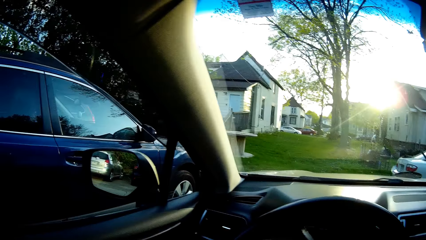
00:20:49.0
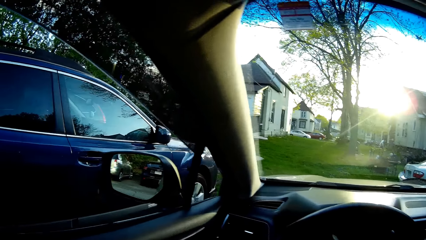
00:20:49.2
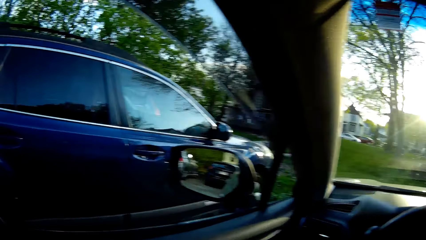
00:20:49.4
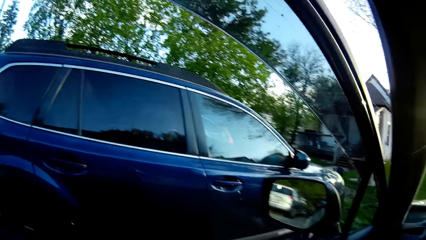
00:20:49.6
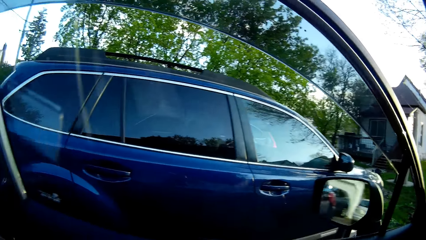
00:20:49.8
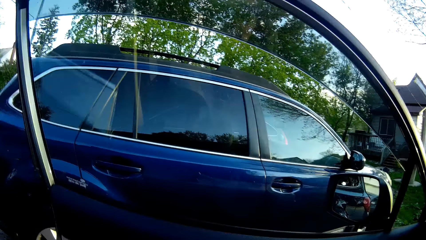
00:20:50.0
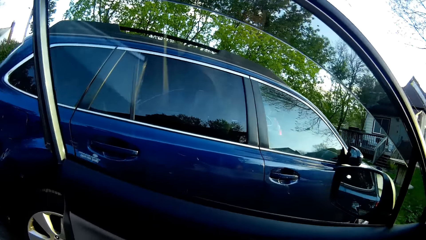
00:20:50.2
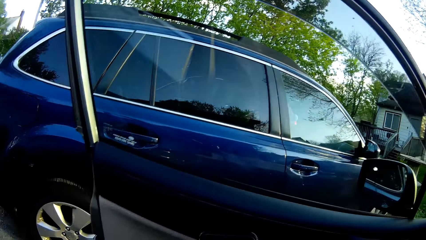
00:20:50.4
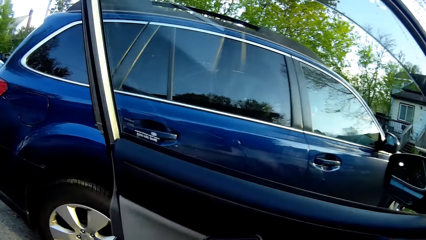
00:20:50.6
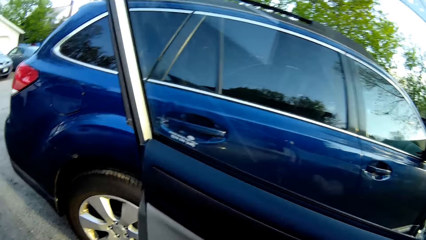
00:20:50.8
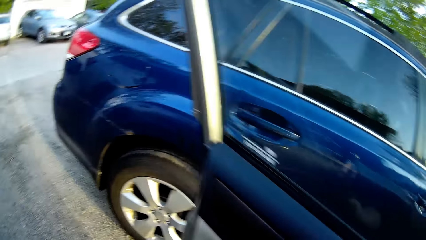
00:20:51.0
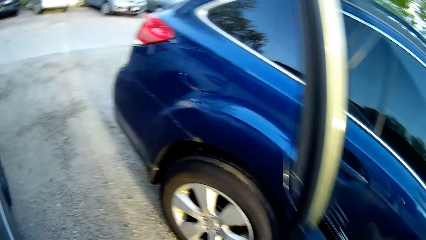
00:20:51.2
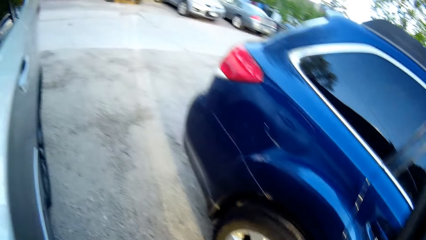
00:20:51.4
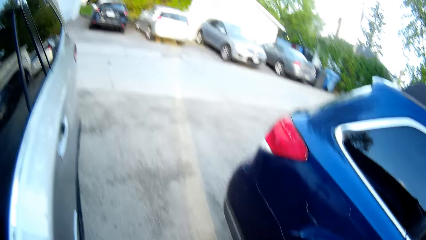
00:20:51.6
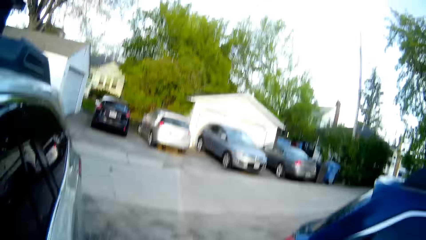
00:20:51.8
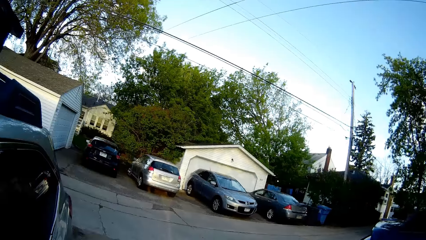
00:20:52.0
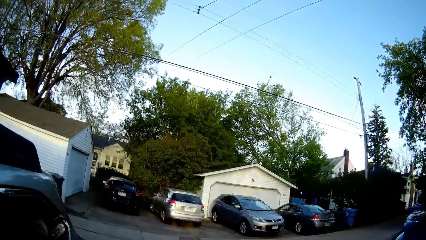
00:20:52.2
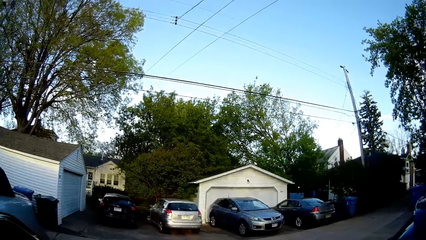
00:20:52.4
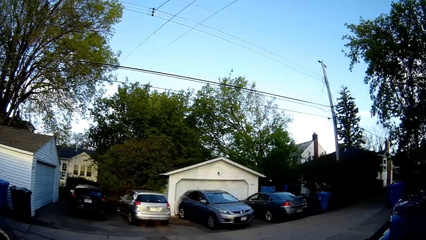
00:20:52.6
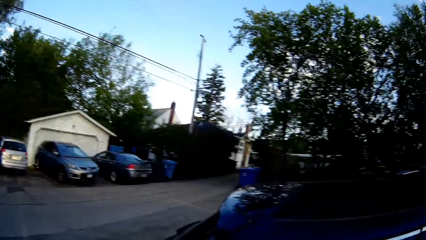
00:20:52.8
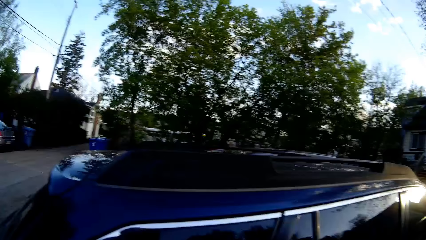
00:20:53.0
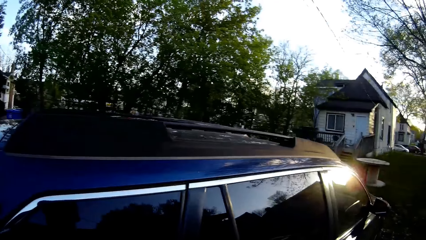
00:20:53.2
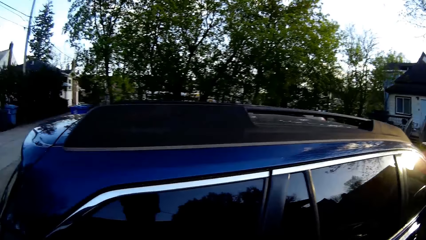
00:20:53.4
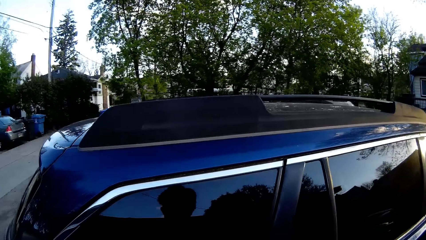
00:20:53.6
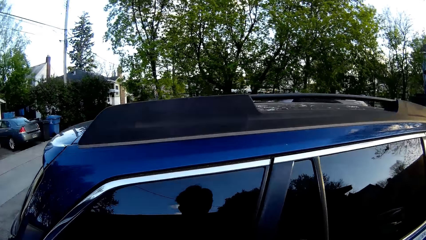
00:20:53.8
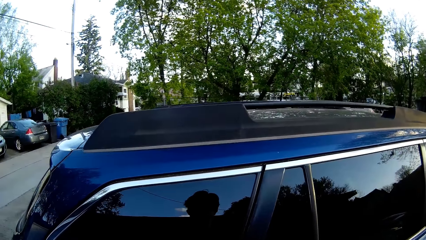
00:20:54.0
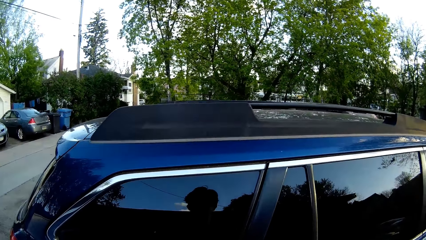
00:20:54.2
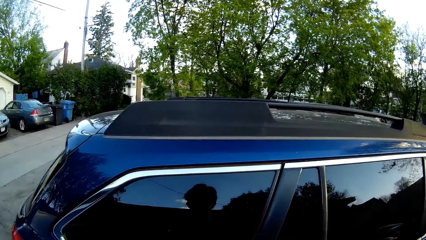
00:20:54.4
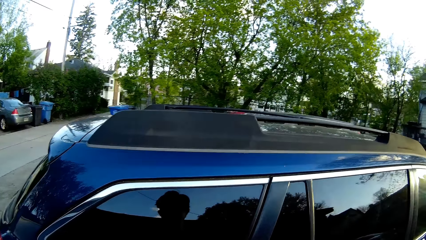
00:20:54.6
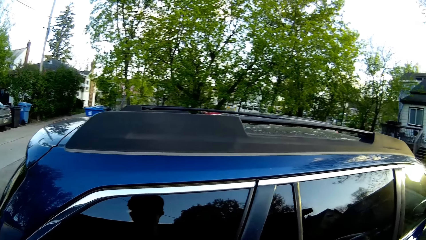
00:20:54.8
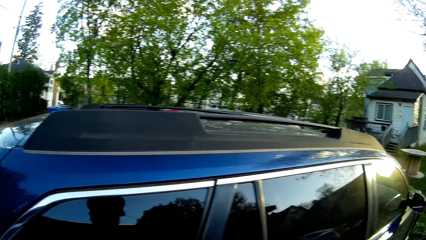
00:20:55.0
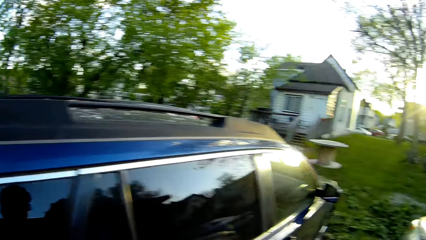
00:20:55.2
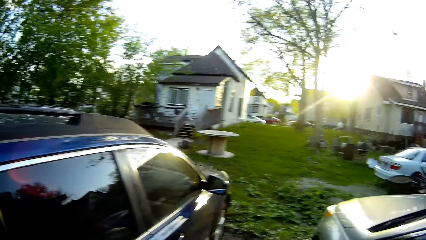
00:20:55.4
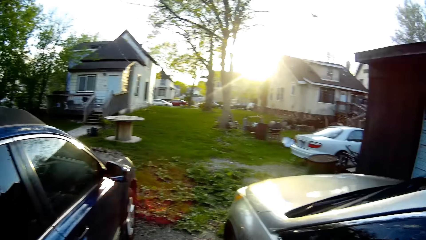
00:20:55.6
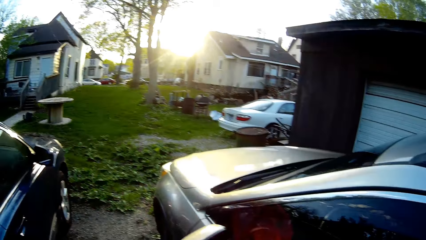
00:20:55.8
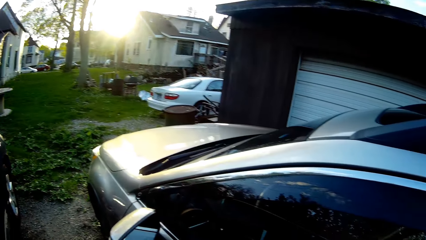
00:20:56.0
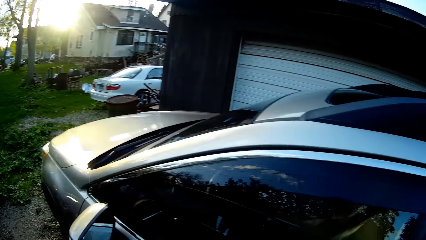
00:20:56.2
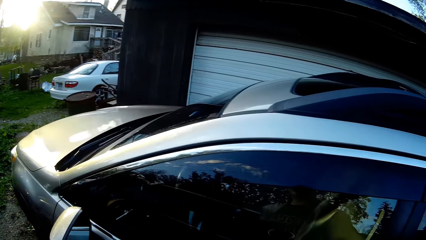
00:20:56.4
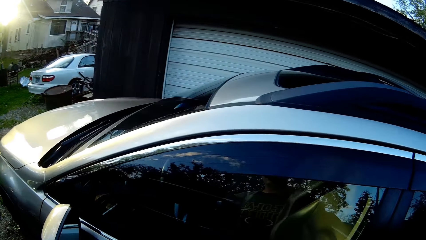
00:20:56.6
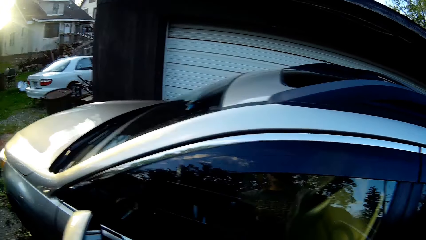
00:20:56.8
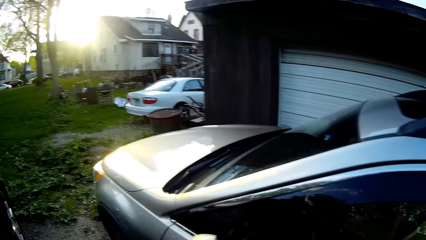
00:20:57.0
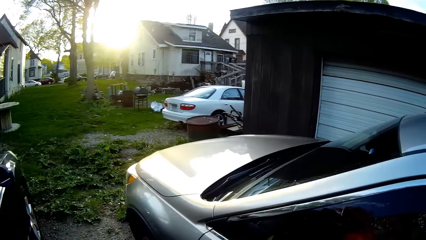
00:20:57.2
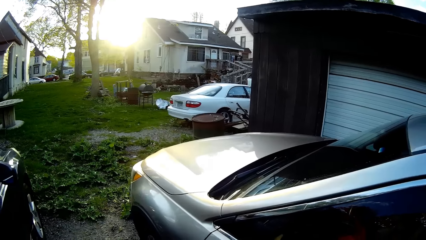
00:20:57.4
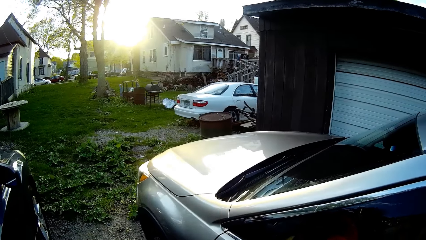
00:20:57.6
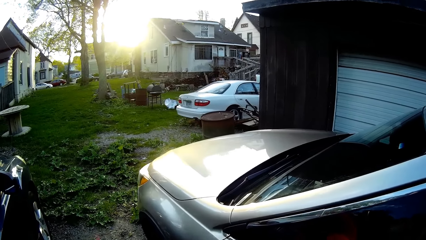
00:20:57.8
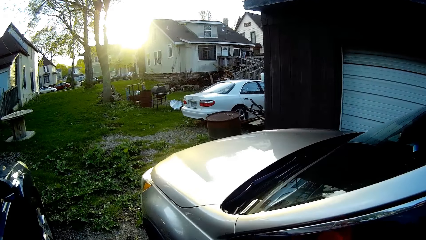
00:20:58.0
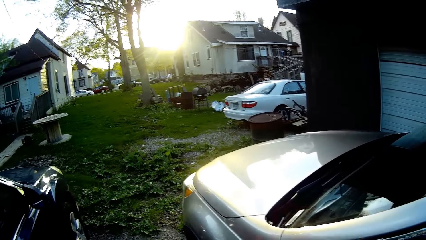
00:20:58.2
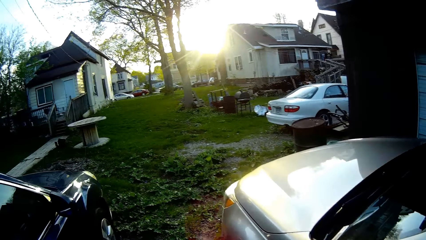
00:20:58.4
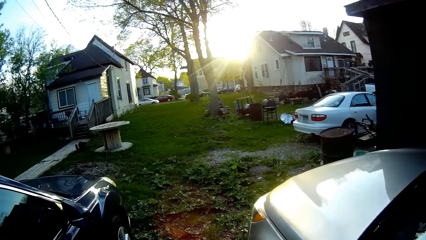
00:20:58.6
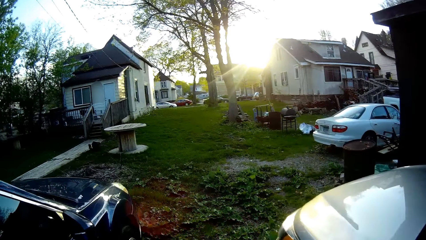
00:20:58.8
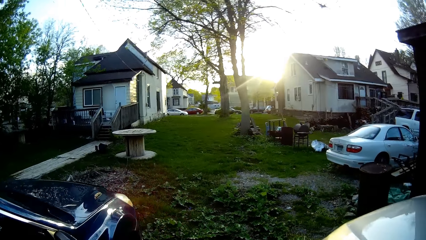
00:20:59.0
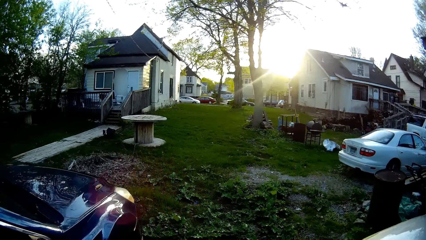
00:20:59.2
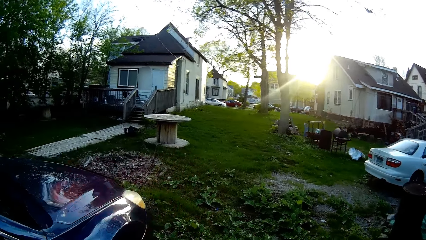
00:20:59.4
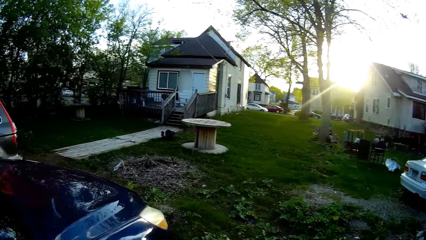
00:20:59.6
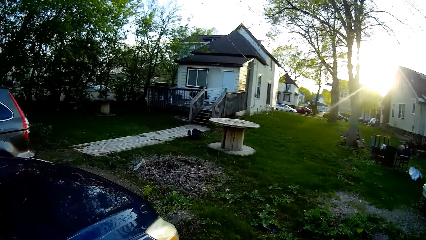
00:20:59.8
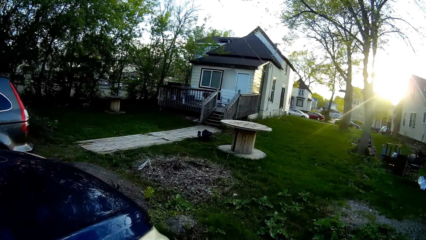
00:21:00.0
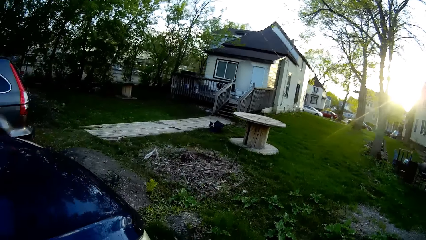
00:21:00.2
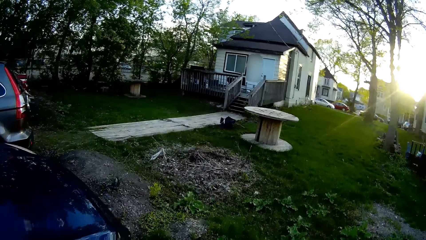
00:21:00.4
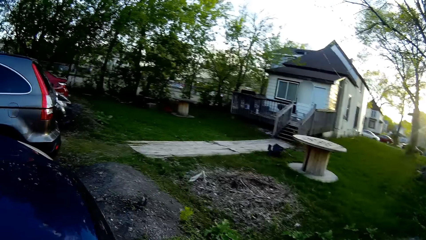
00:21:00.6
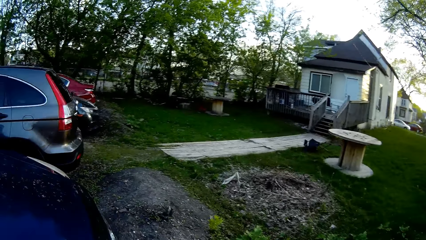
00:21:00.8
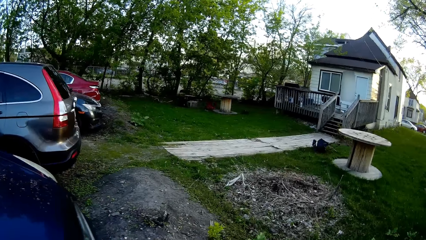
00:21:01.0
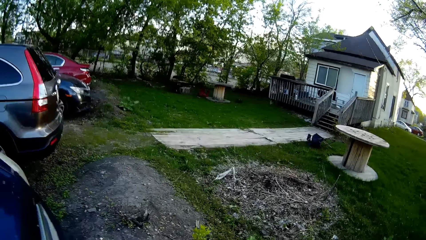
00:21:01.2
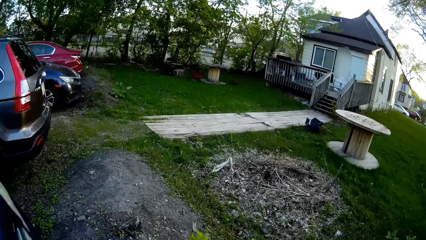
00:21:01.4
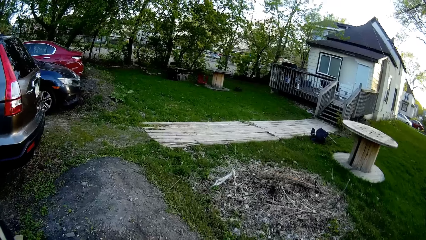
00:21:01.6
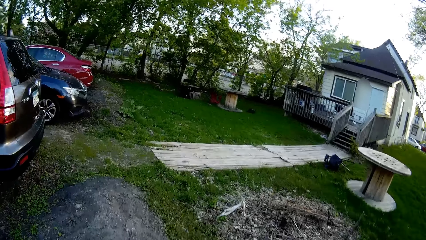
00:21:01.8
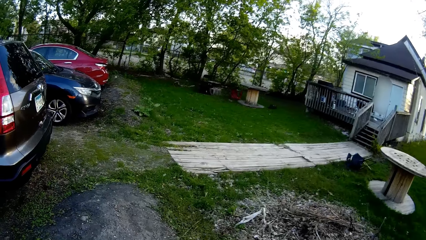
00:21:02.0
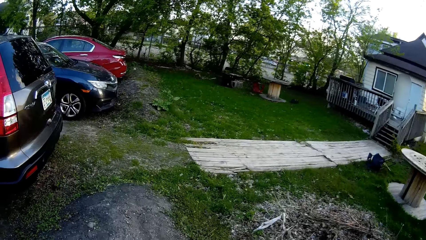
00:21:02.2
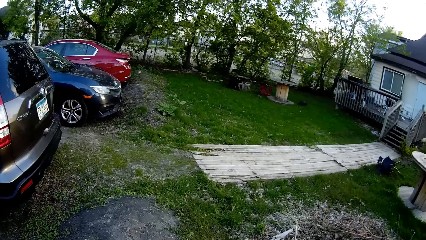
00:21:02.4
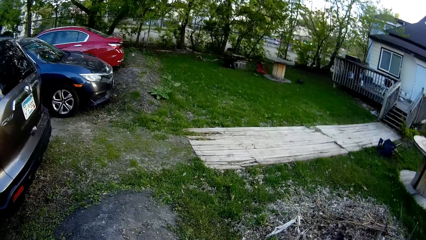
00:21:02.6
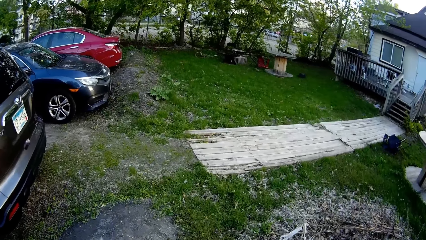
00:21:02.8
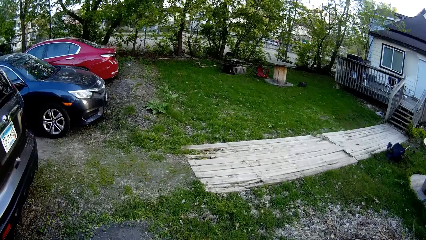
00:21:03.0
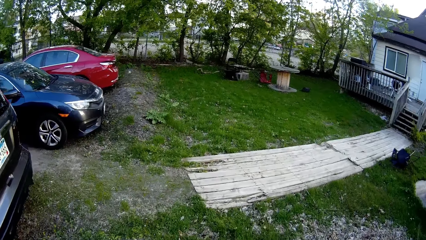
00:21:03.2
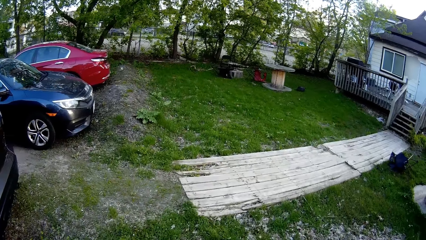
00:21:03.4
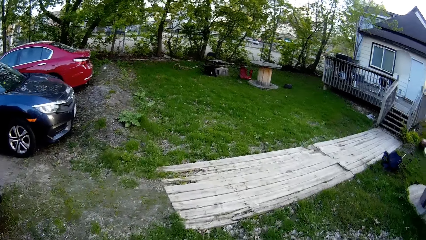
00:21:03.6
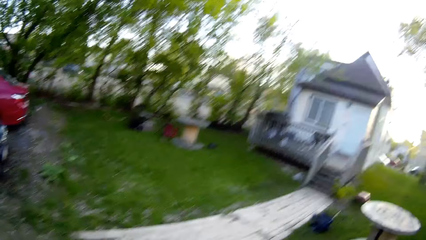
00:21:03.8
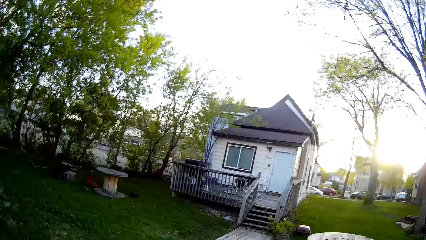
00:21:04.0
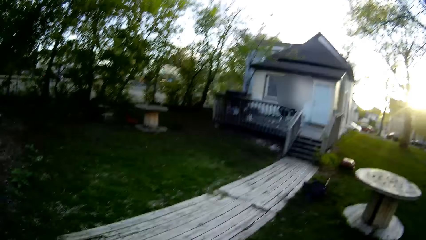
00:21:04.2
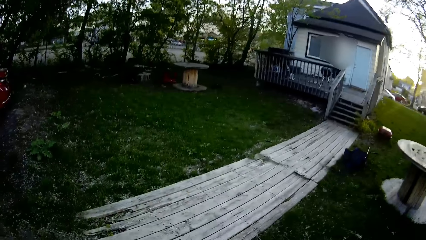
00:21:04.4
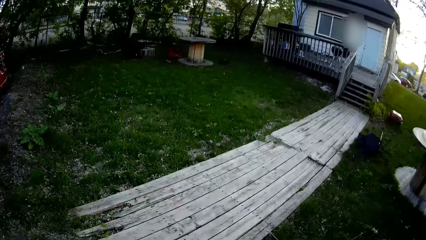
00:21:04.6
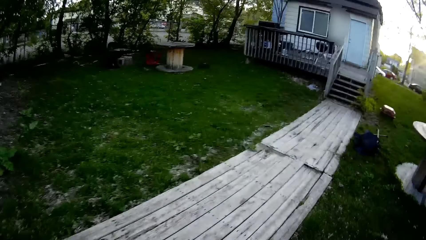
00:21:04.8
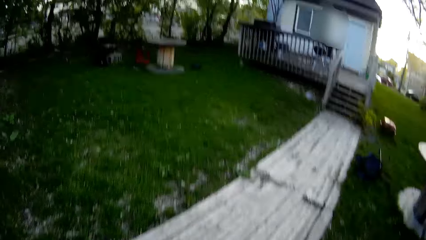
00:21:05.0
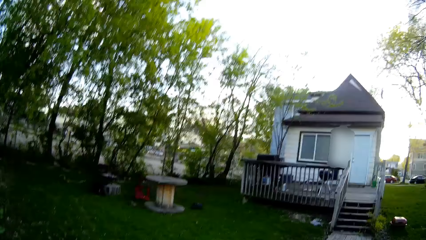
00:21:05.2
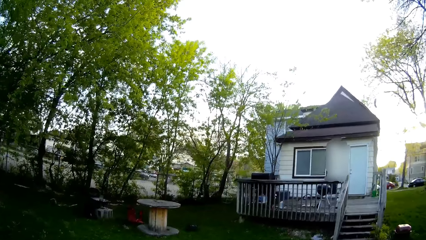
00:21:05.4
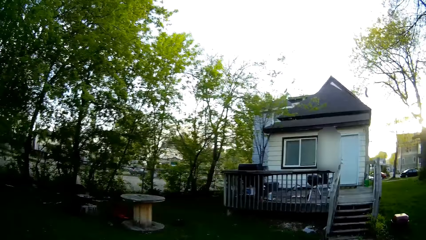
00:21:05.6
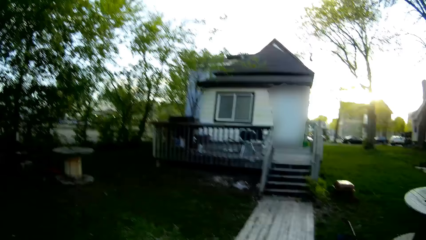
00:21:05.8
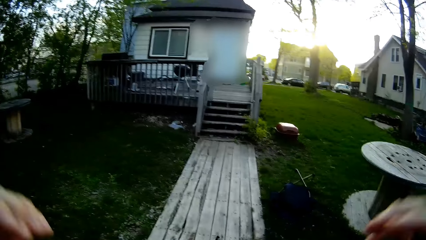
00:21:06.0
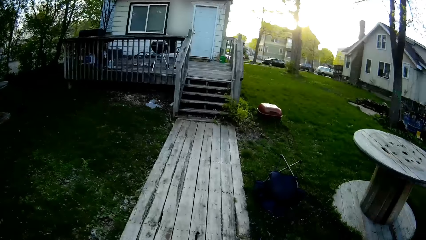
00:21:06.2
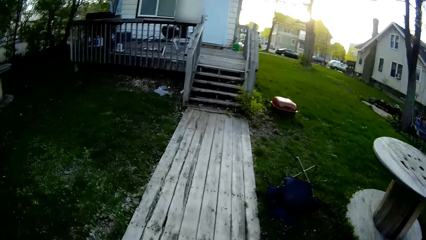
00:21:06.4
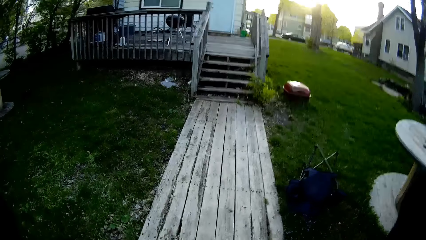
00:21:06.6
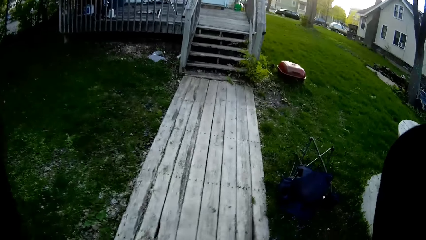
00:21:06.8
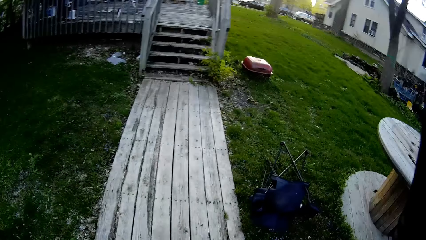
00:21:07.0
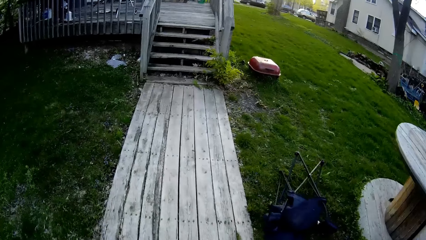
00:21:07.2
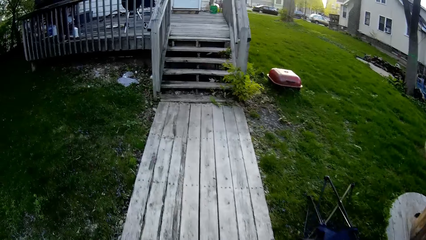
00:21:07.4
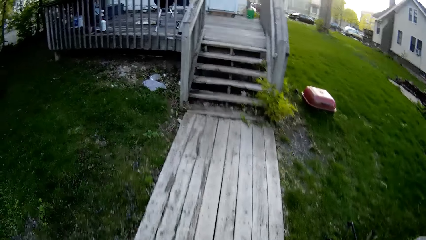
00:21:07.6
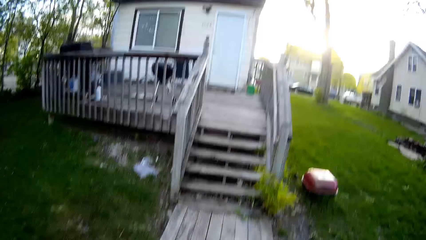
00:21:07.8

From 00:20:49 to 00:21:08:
The camera wearer opens a door of the car with his left hand. He steps out of the car. He looks around. He walks towards an apartment.
